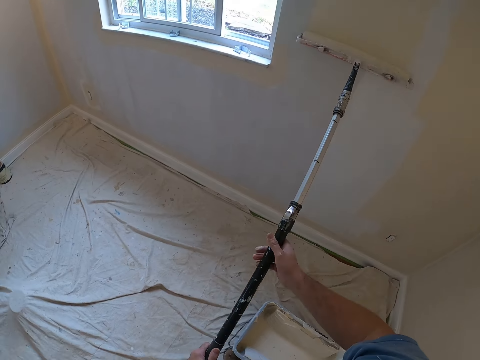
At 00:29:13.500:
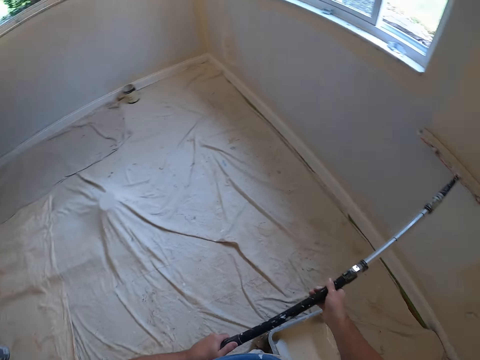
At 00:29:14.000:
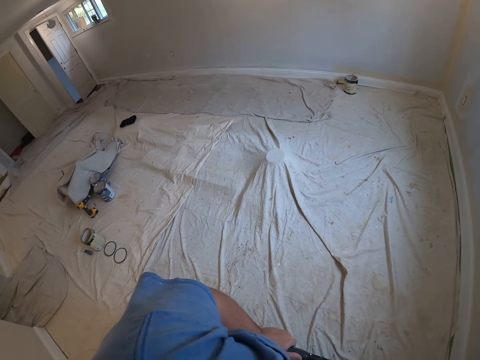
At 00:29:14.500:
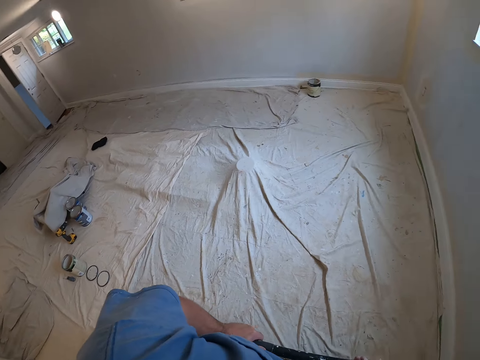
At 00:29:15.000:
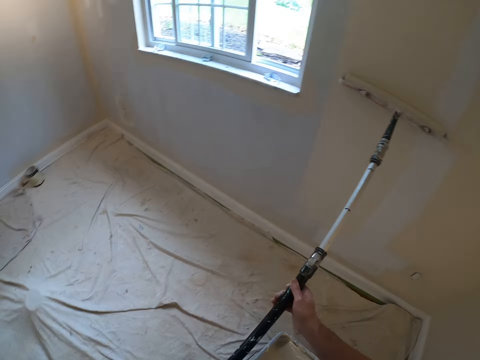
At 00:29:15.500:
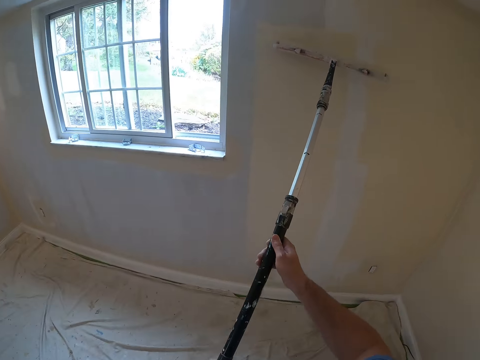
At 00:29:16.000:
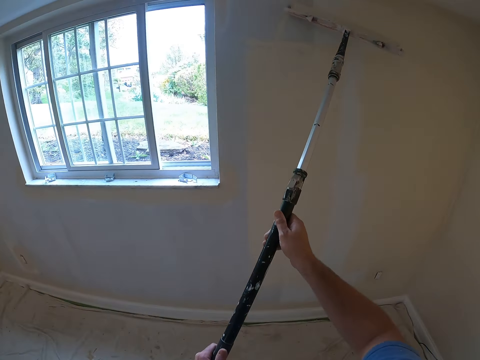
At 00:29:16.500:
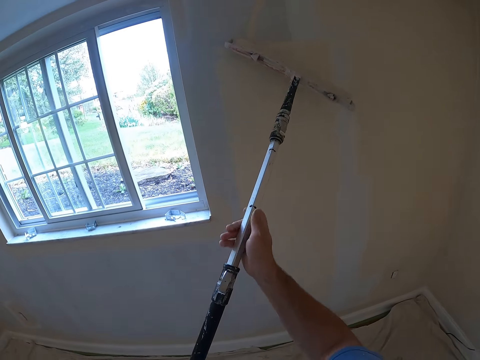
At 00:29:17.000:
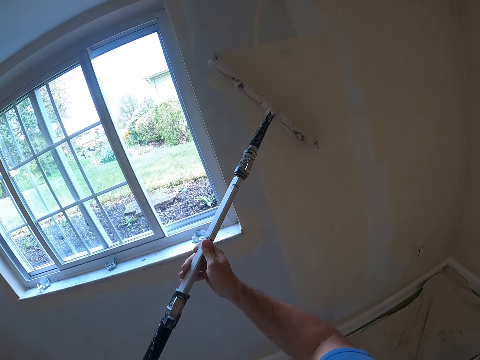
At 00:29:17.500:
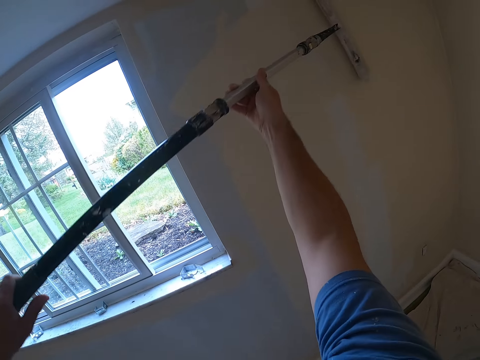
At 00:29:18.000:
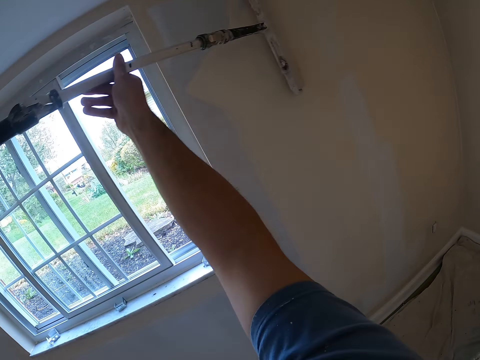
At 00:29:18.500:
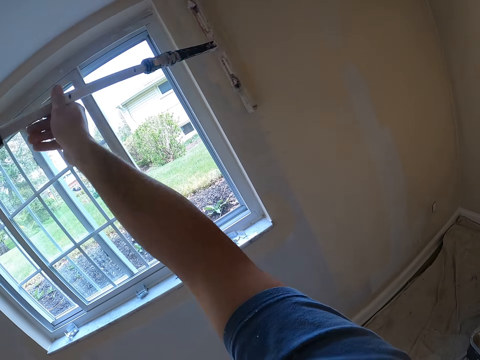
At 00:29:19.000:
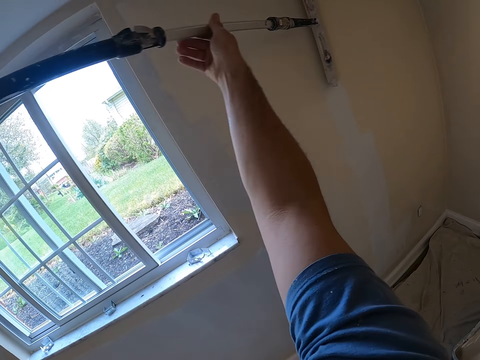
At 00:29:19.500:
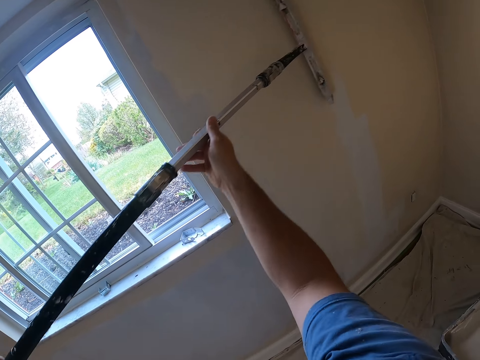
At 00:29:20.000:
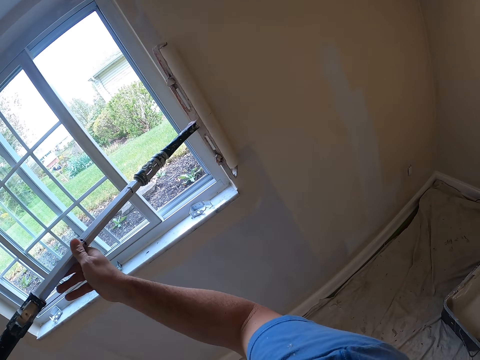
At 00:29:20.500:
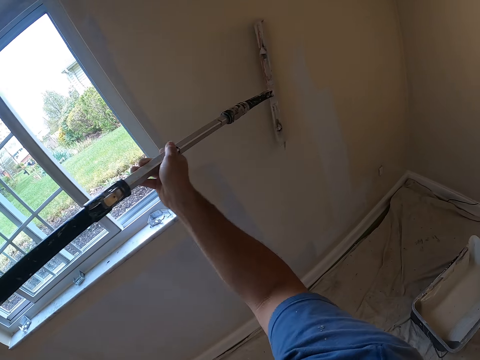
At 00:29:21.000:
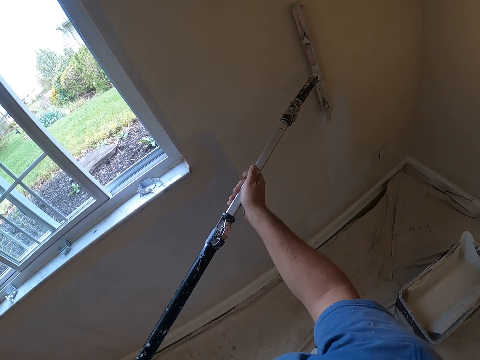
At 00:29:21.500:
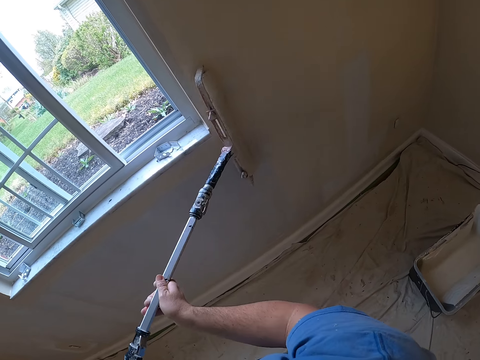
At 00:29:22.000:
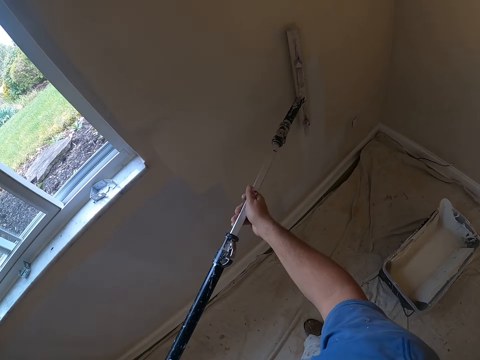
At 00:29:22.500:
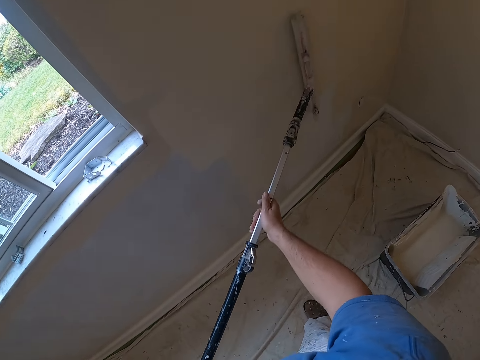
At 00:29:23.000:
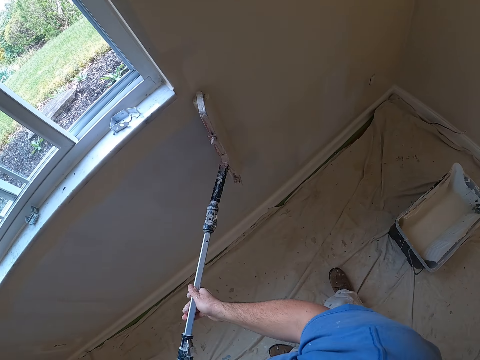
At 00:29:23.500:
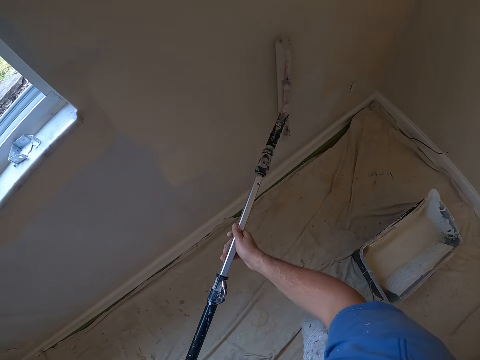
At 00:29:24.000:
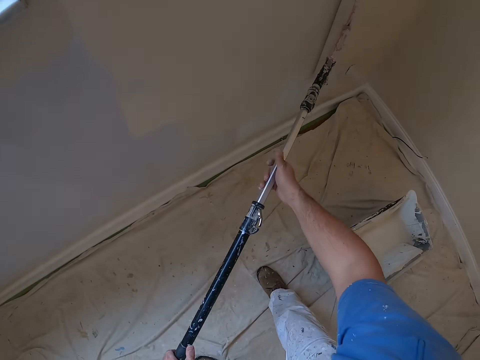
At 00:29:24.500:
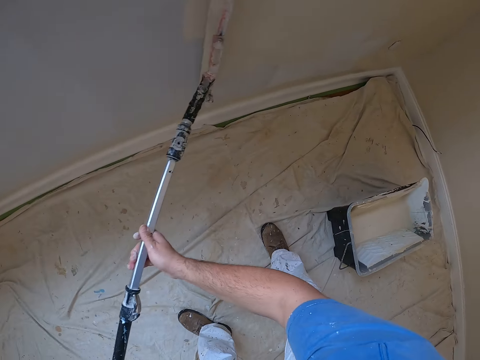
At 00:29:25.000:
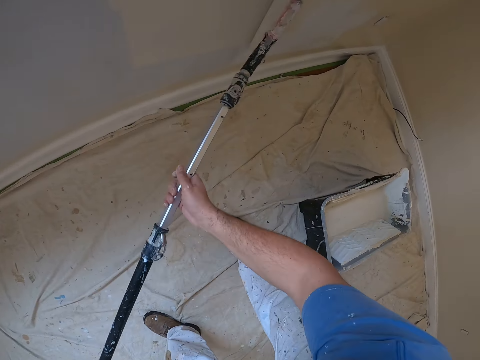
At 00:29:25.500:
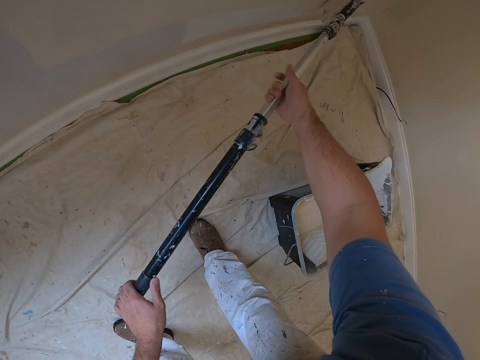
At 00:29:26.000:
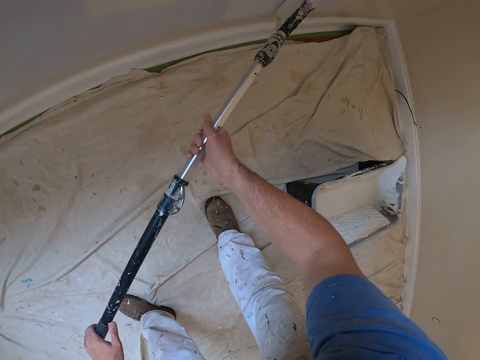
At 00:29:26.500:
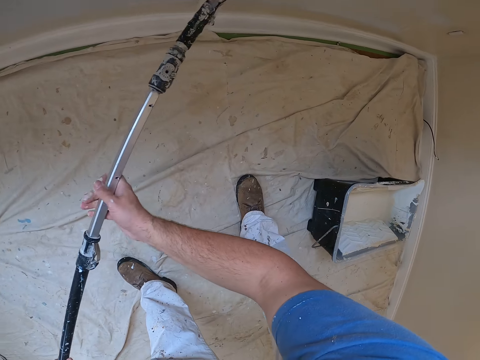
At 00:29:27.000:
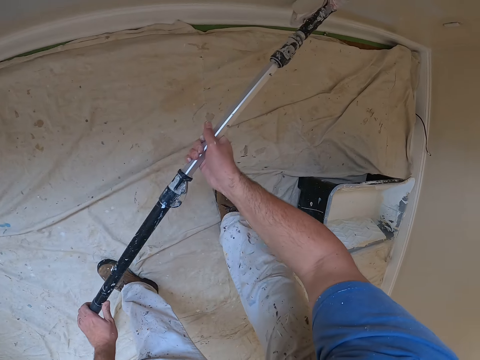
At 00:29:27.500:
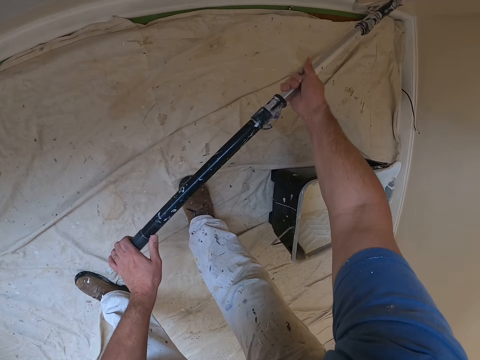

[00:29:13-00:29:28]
The camera wearer turns back. He turns to his front. He paints the wall with the paint roller in his hands. He moves his right hand up on the paint roller handle extension. He bends.

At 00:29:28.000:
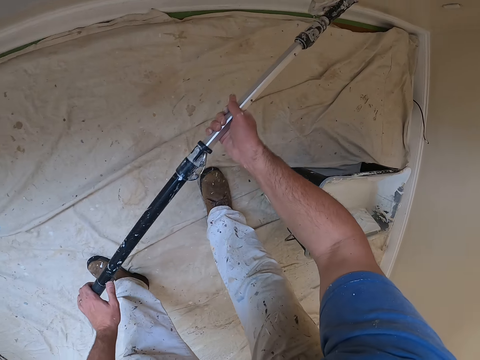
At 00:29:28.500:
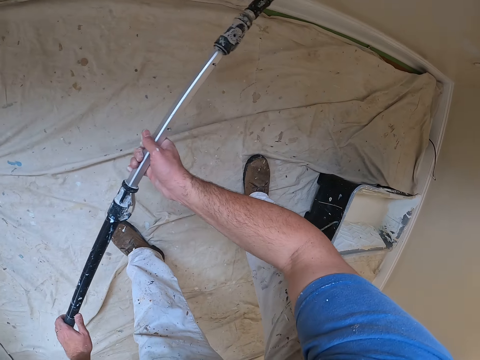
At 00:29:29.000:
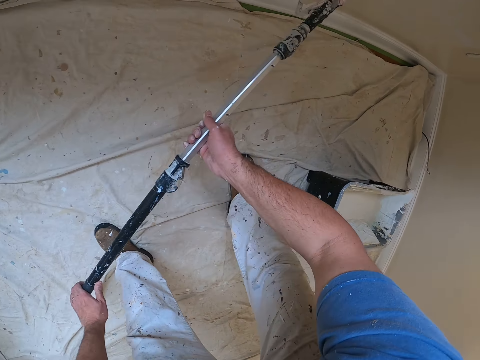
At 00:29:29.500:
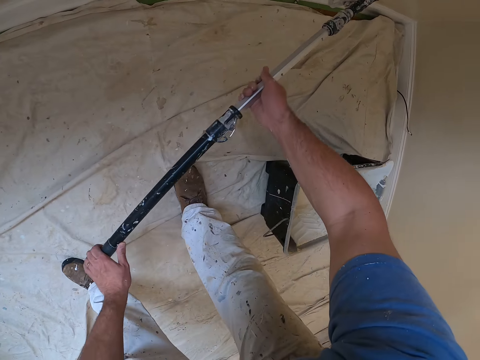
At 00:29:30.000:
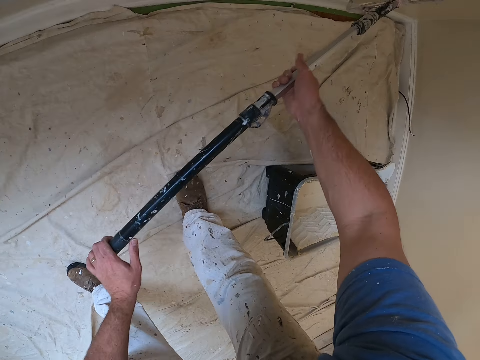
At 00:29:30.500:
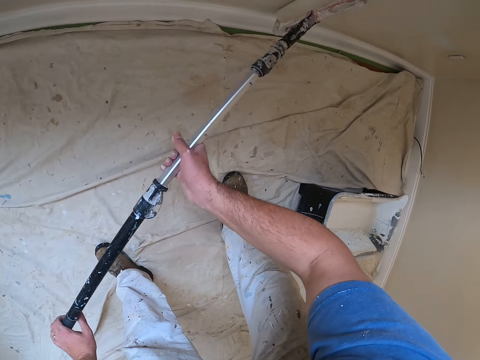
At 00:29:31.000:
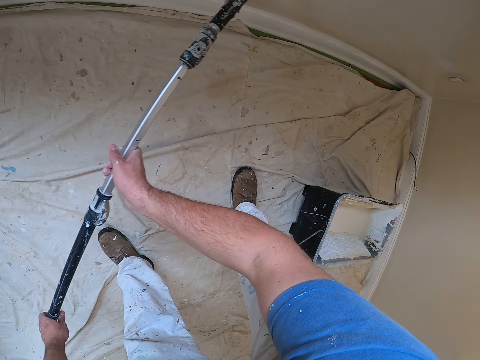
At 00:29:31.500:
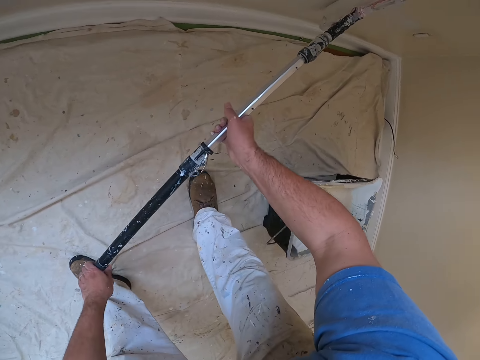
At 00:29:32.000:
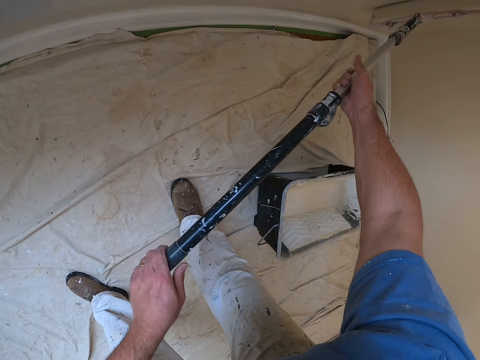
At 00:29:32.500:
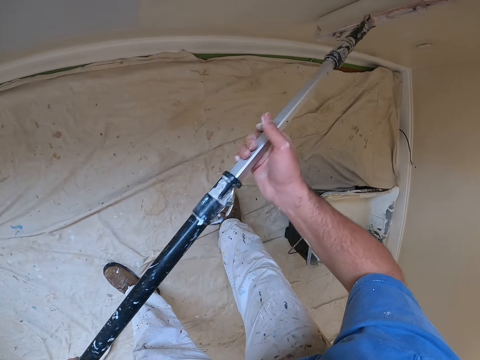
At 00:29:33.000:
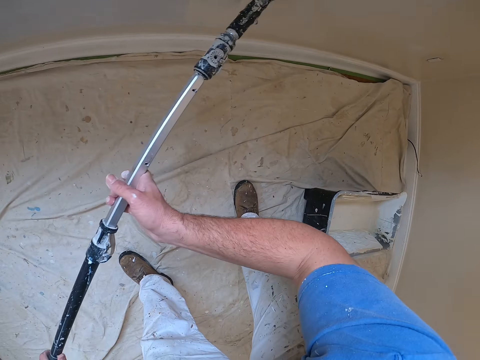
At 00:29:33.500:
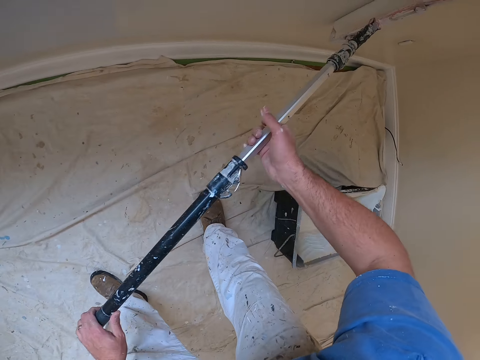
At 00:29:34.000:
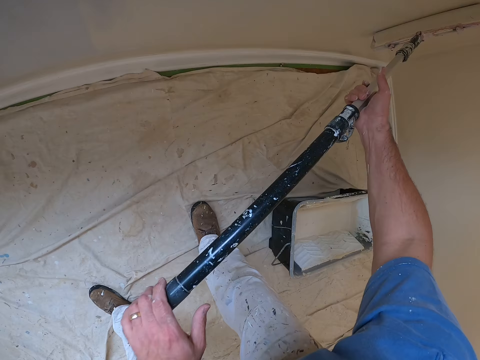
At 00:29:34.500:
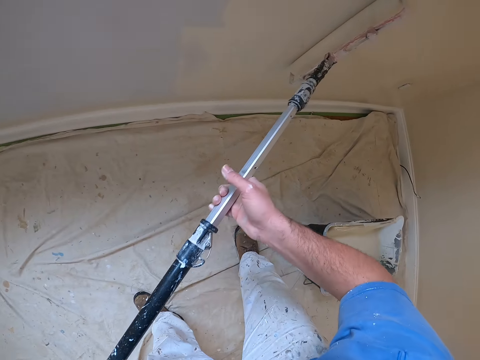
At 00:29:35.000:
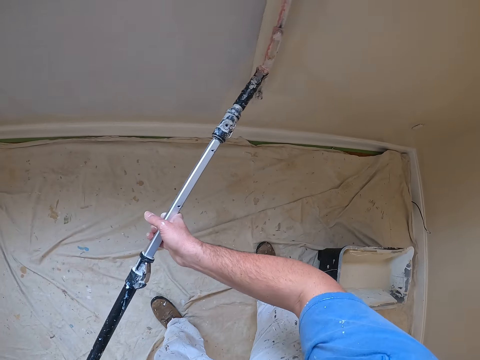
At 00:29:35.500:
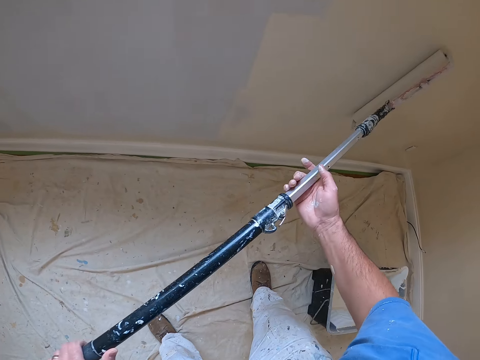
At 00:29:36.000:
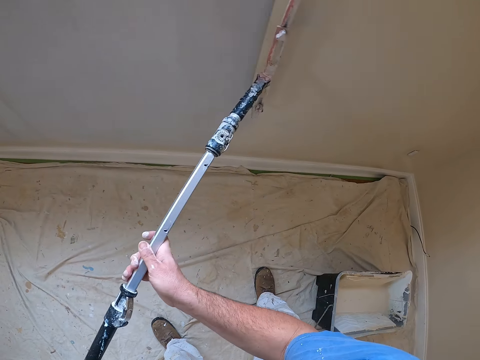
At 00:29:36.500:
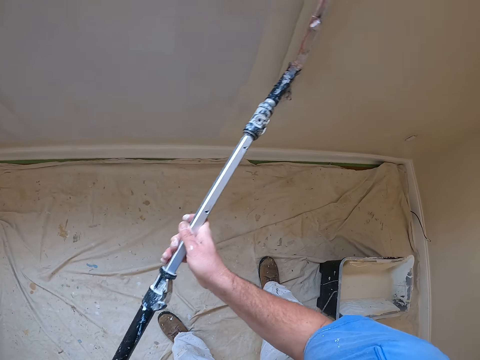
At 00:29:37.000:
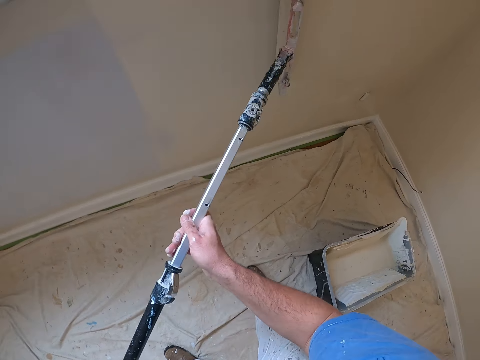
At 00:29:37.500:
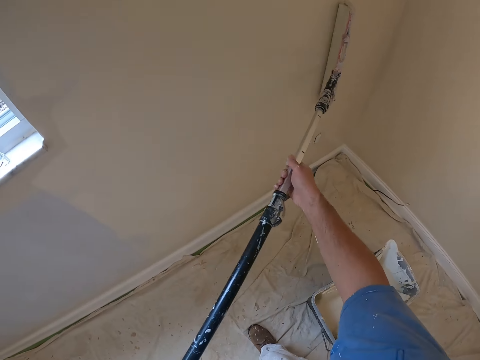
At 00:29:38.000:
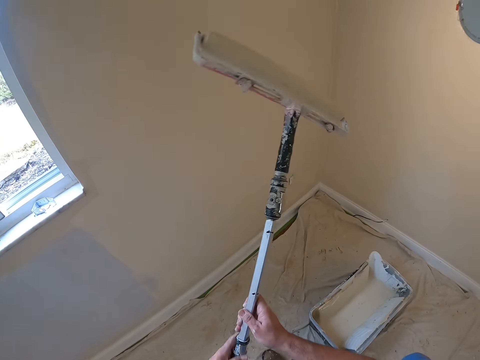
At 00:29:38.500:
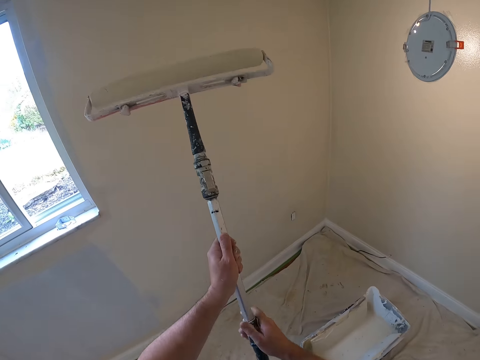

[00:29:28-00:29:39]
The camera wearer moves his hands on the paint roller handle extension. He paints the wall with the paint roller in his hands.
